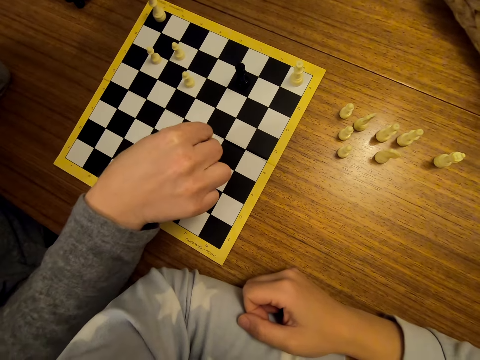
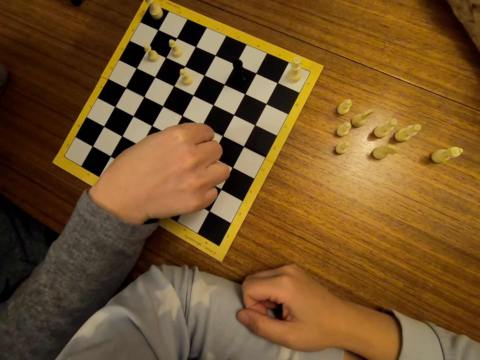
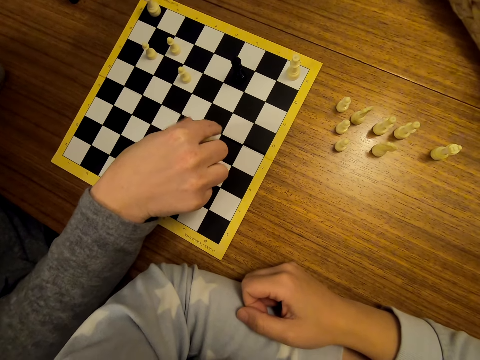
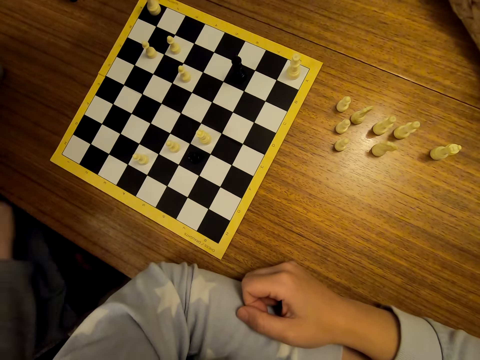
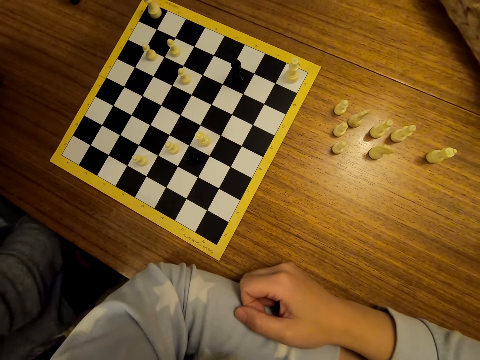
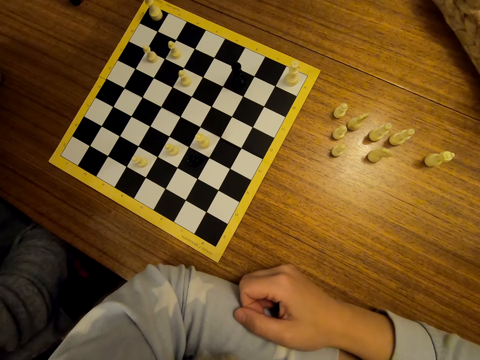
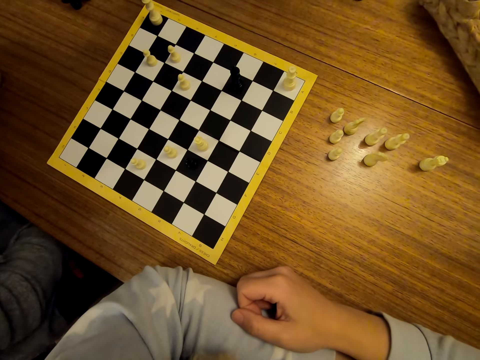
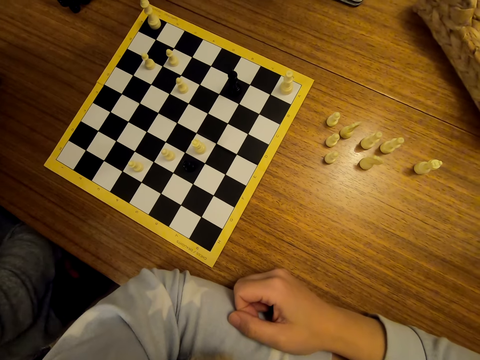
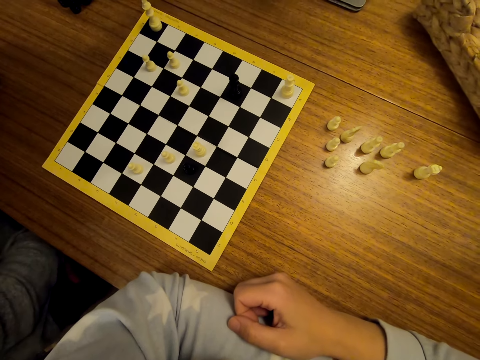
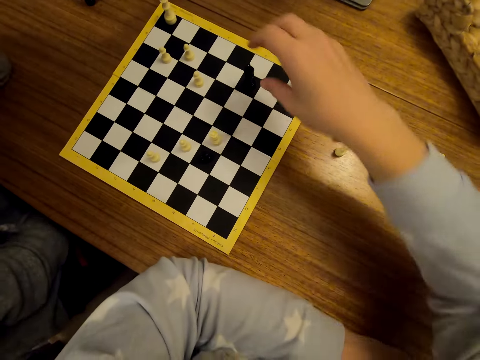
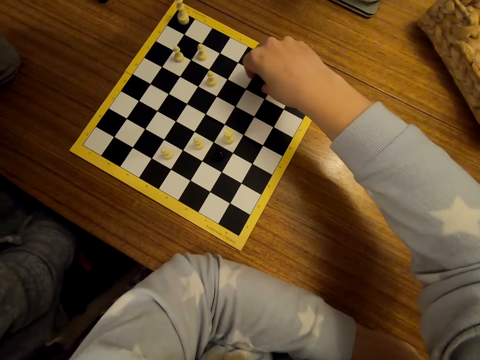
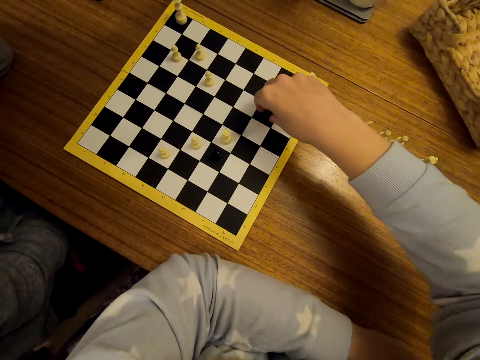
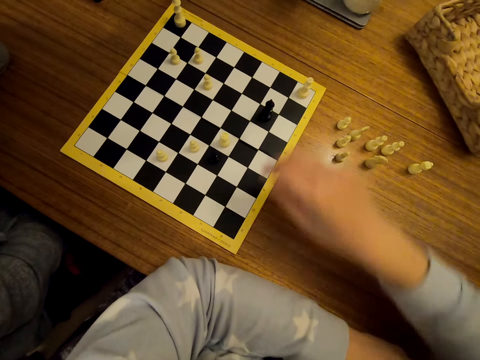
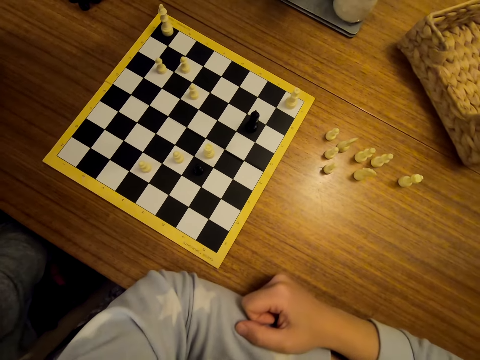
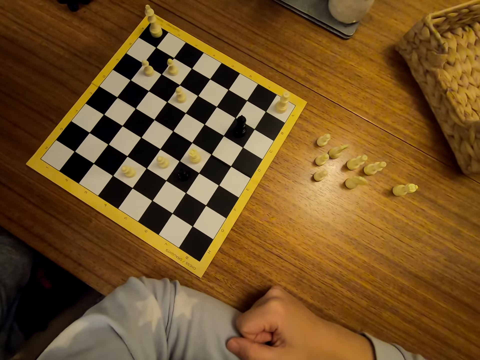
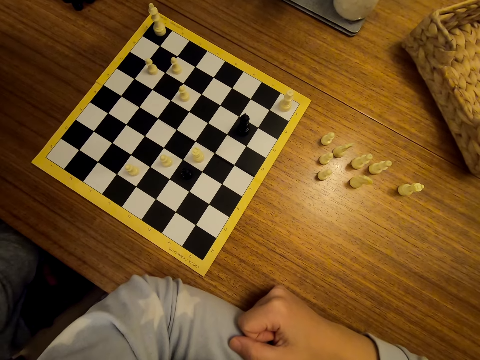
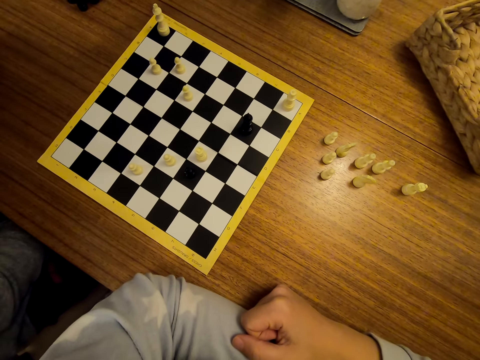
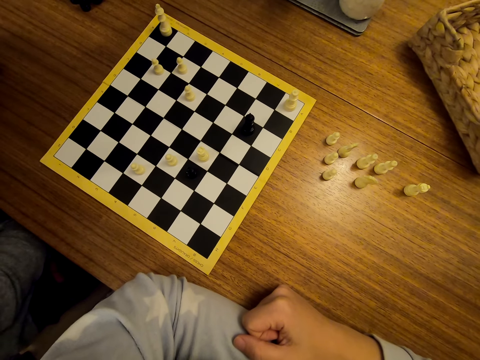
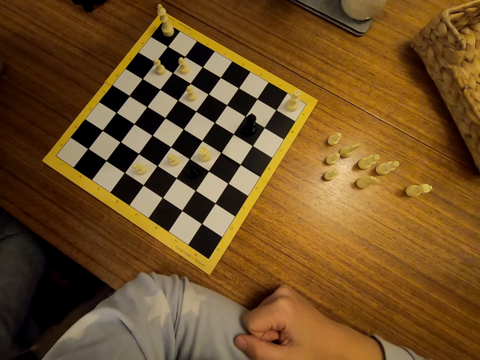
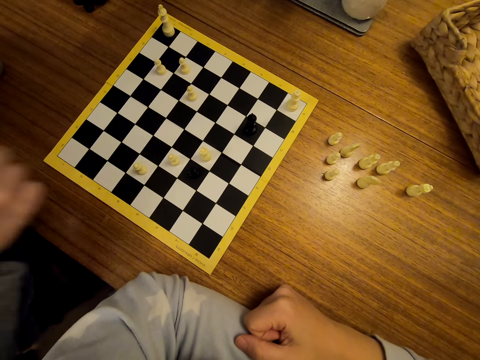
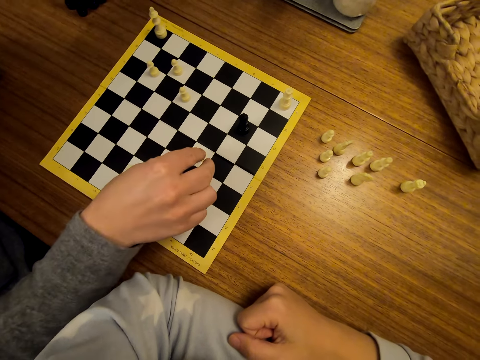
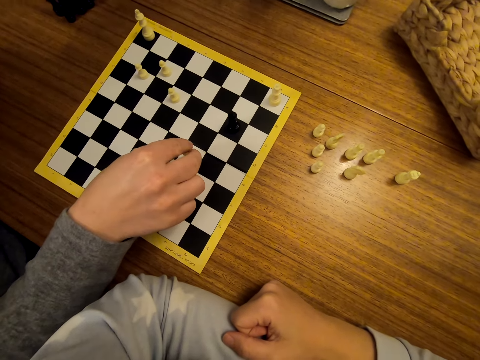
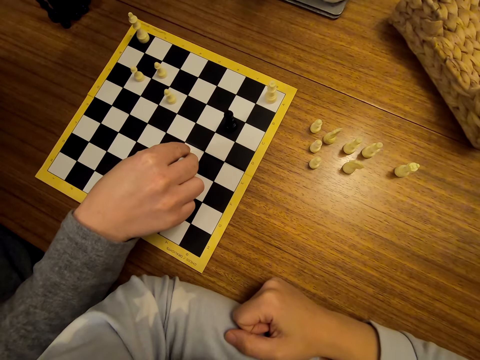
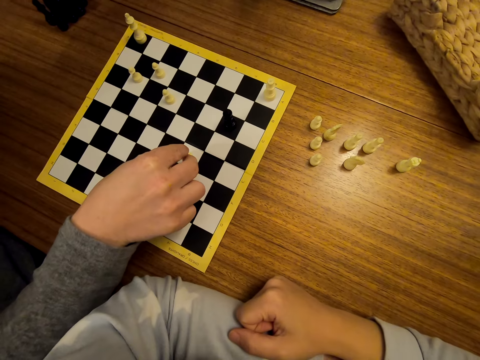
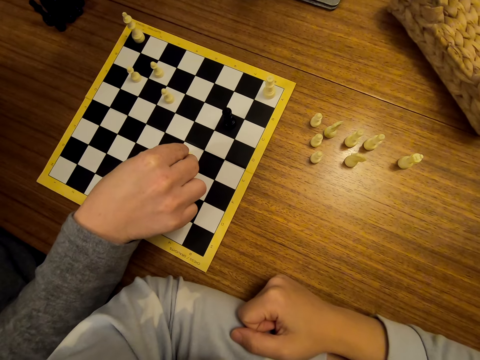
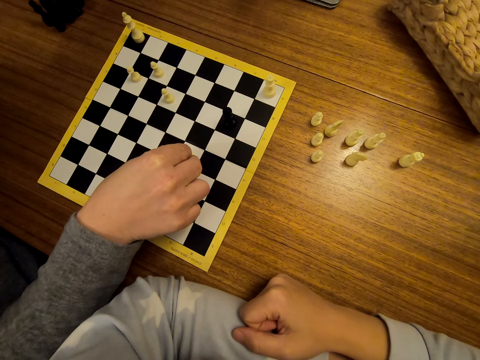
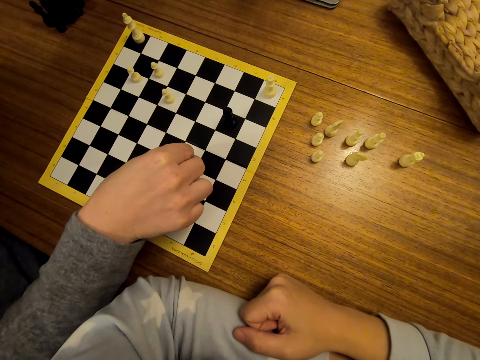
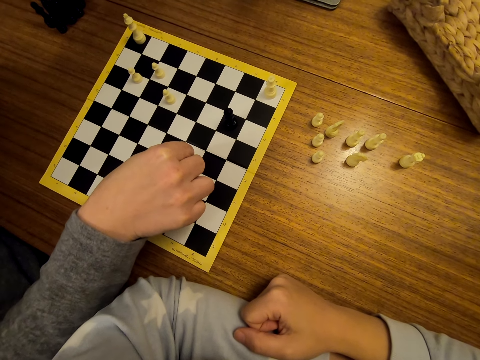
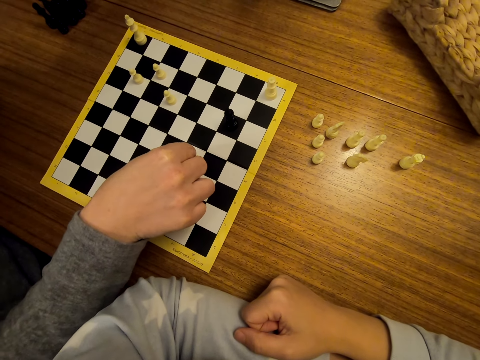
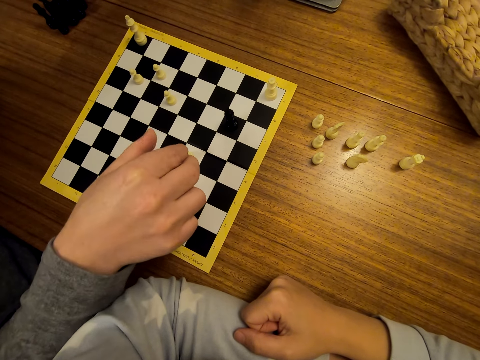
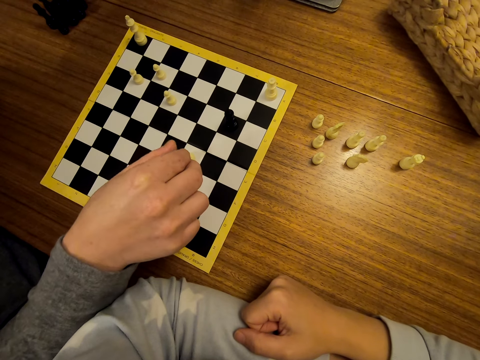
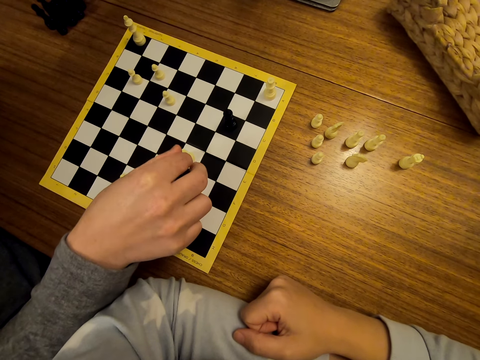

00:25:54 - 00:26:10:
A man stares at the chess. The camera wearer shifts a chess piece on the chess board. They stare at the chess. The man shifts a chess piece on the chess board.

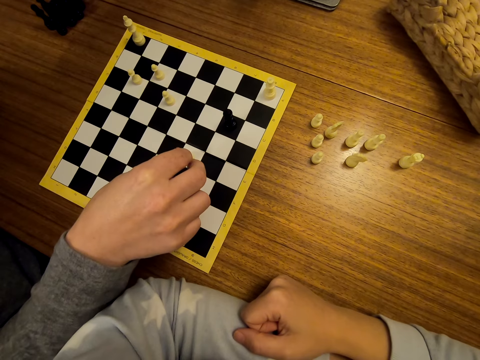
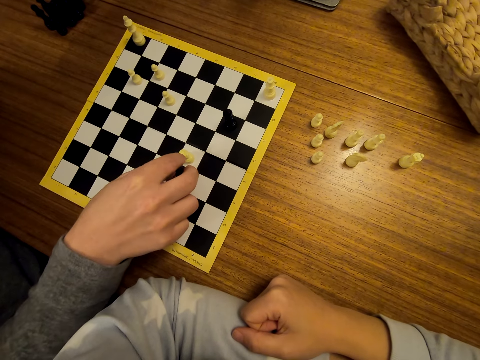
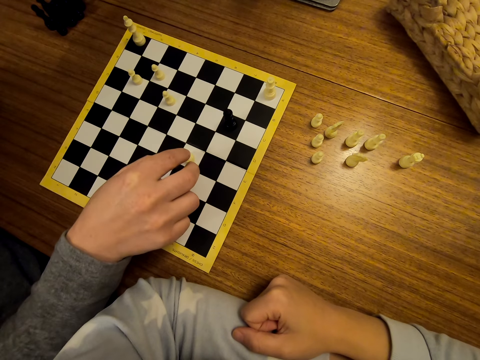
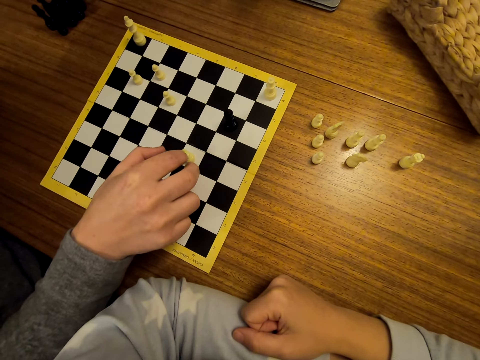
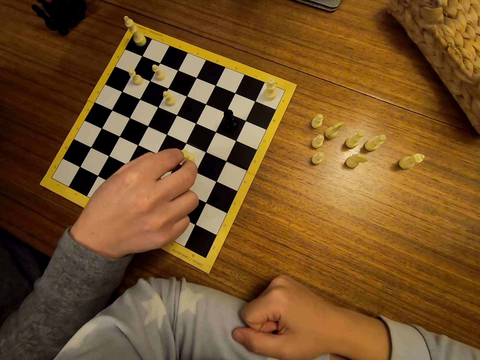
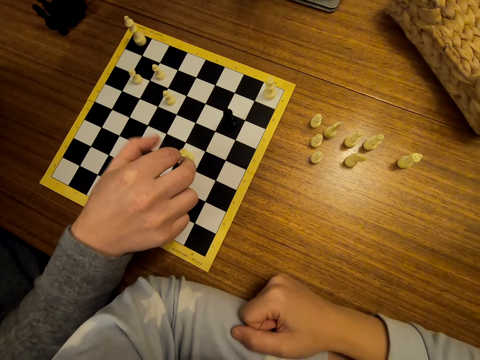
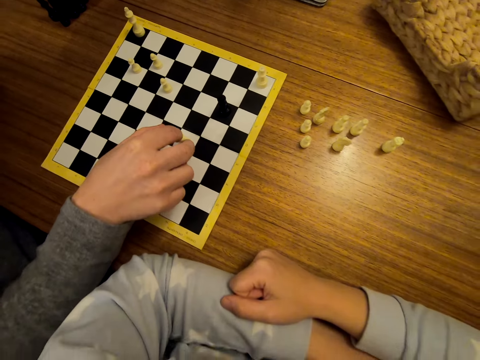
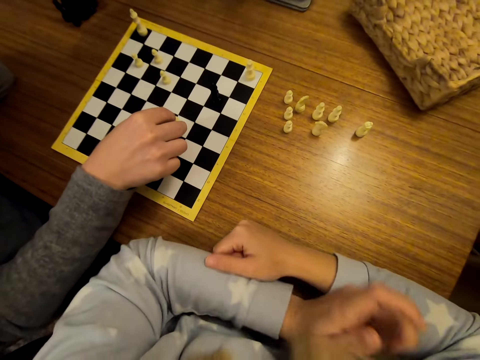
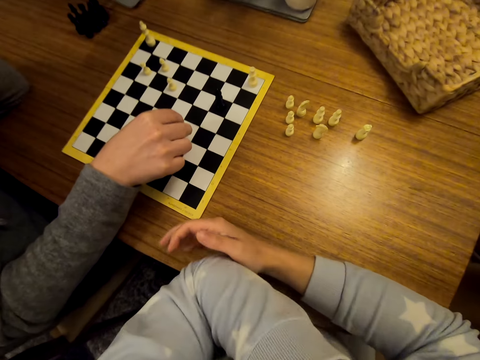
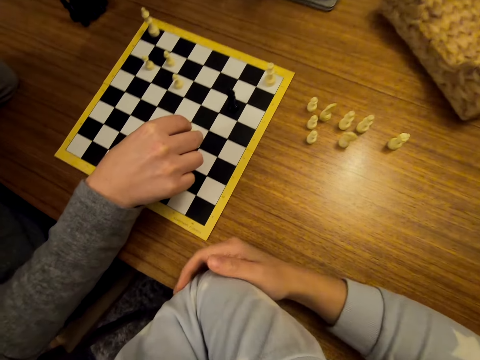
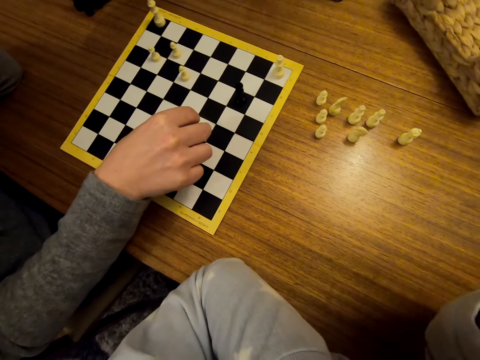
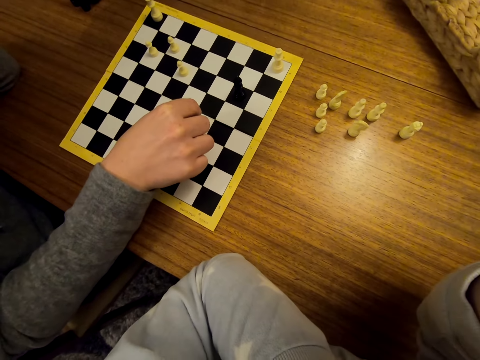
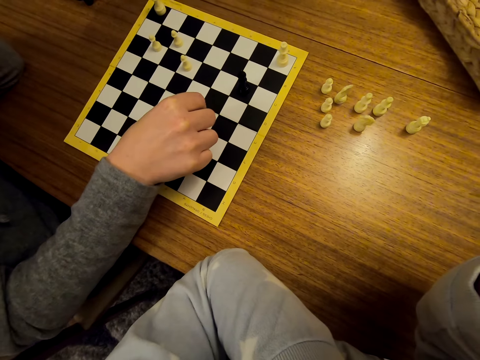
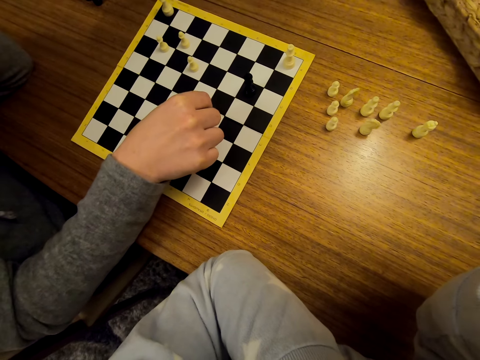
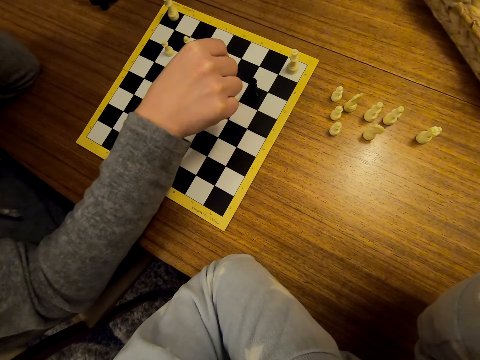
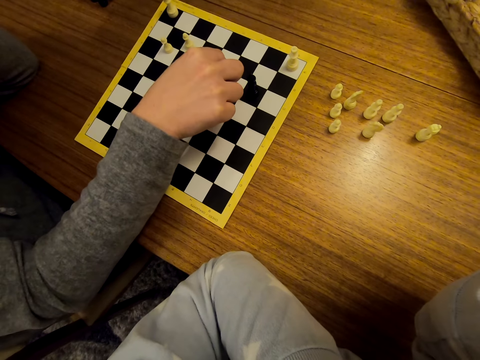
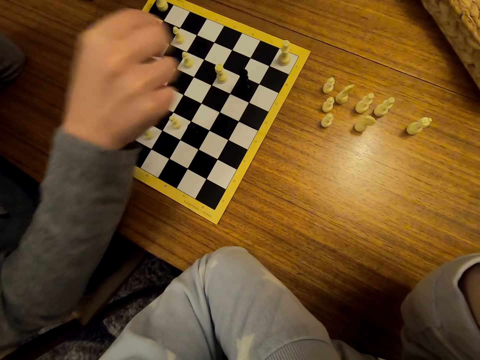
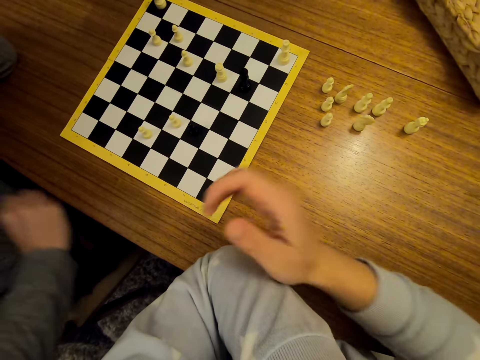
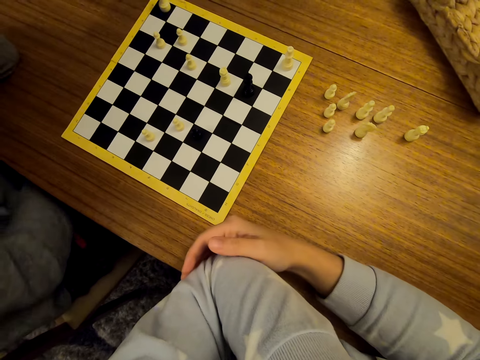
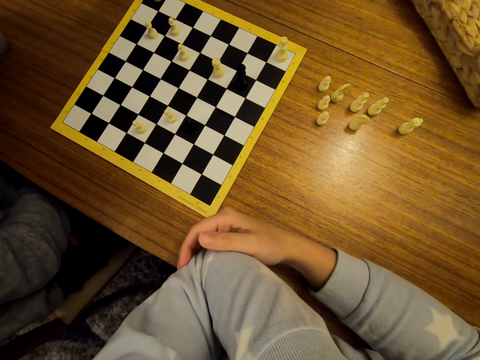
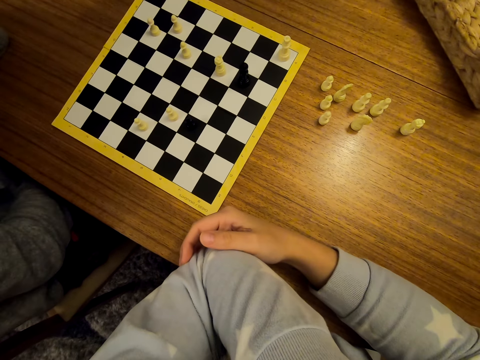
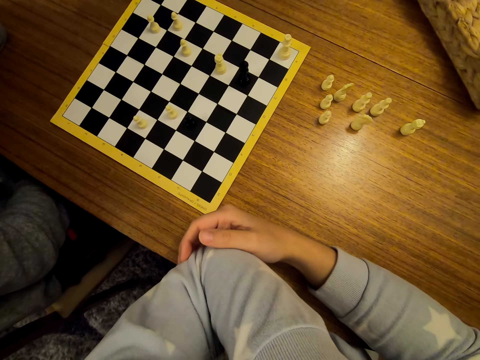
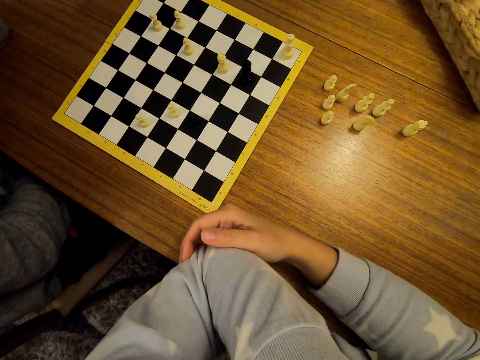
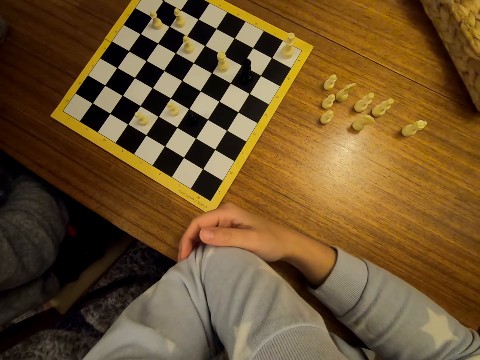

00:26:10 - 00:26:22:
The camera wearer adjusts the camera on her head. She stares at the chess. A man stares at the chess.
